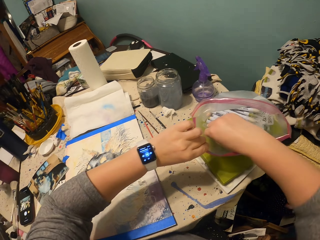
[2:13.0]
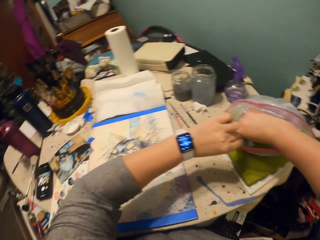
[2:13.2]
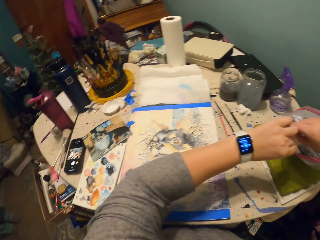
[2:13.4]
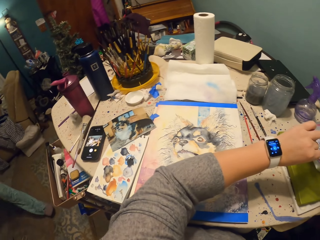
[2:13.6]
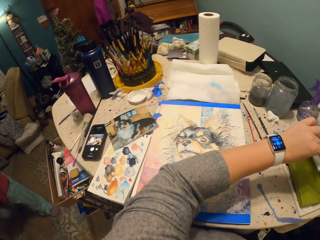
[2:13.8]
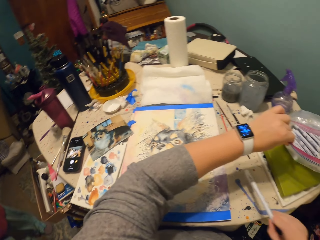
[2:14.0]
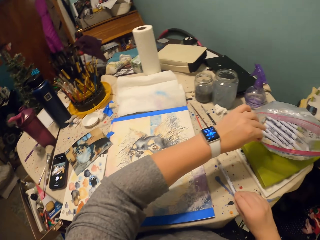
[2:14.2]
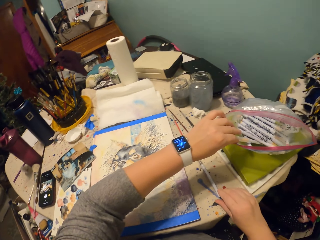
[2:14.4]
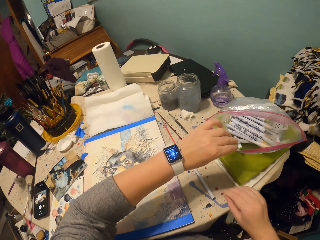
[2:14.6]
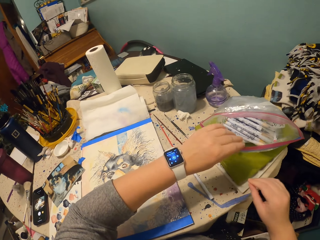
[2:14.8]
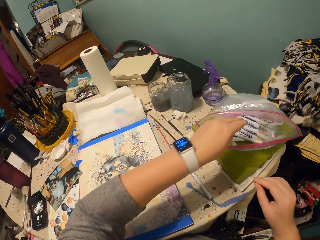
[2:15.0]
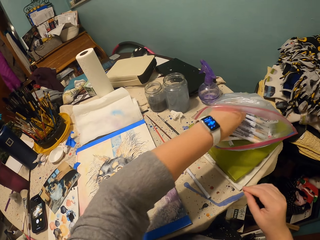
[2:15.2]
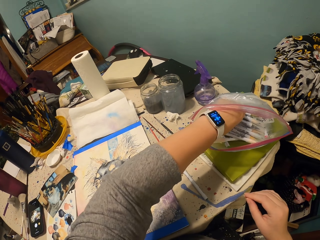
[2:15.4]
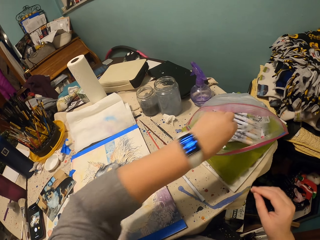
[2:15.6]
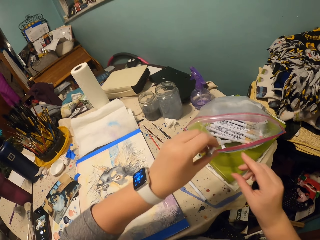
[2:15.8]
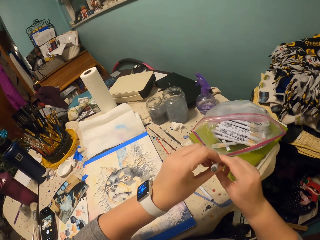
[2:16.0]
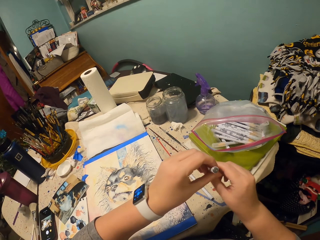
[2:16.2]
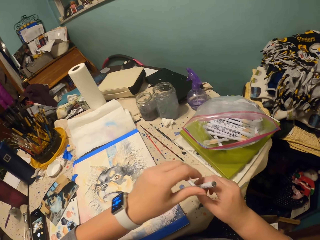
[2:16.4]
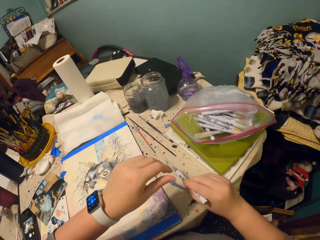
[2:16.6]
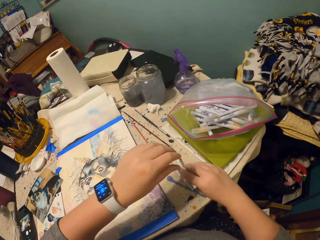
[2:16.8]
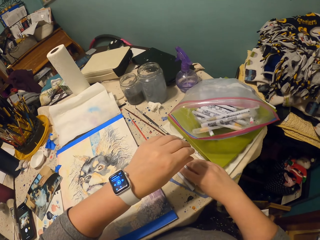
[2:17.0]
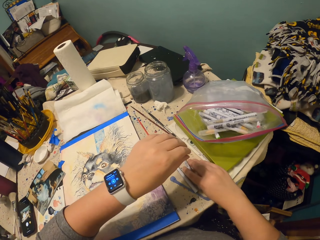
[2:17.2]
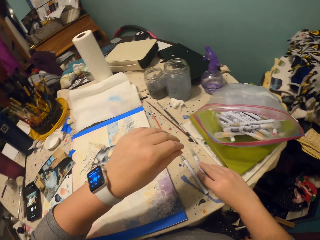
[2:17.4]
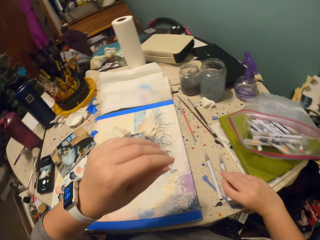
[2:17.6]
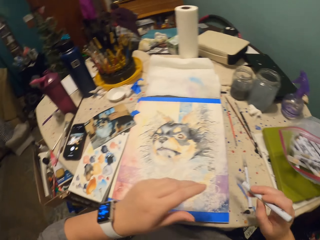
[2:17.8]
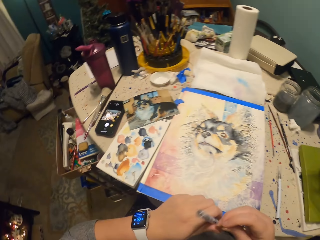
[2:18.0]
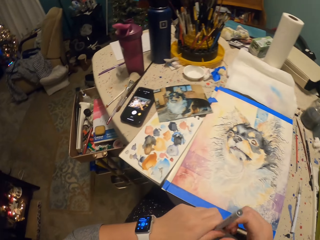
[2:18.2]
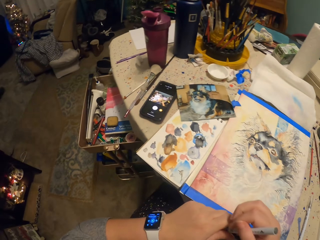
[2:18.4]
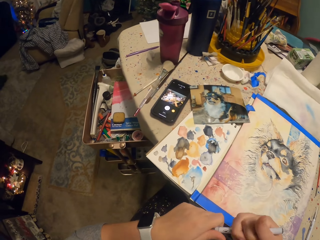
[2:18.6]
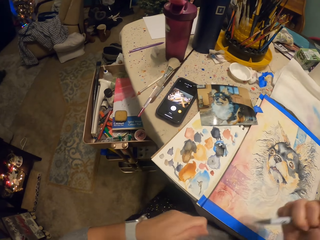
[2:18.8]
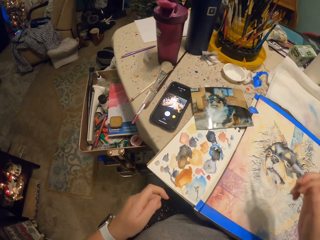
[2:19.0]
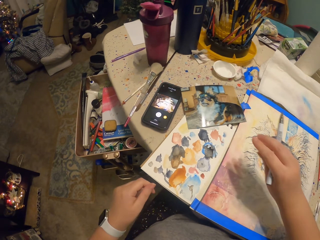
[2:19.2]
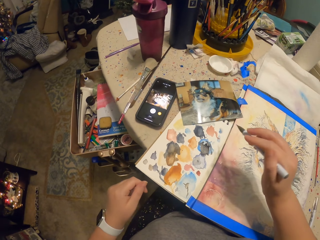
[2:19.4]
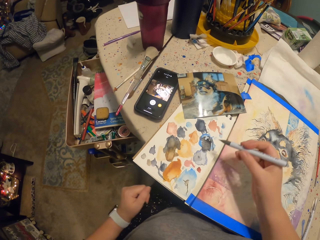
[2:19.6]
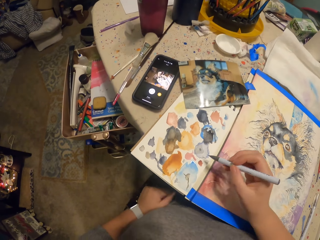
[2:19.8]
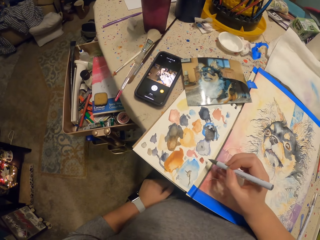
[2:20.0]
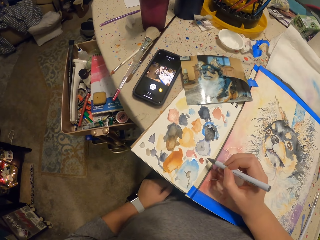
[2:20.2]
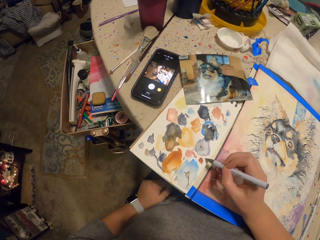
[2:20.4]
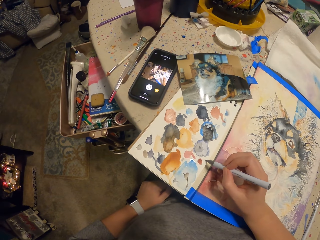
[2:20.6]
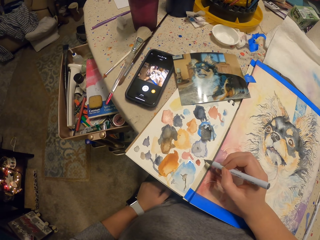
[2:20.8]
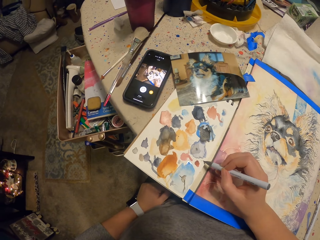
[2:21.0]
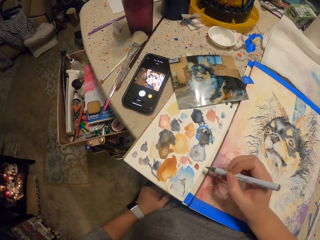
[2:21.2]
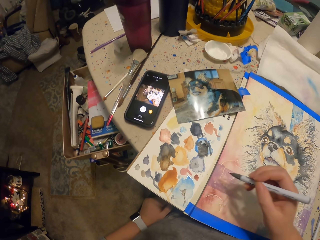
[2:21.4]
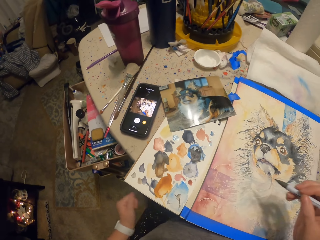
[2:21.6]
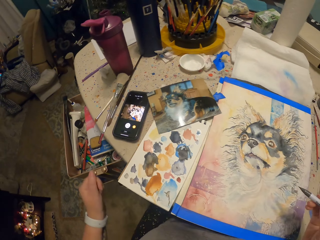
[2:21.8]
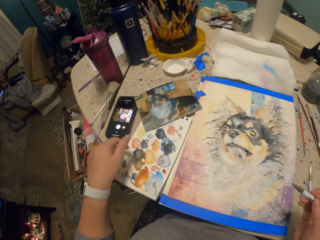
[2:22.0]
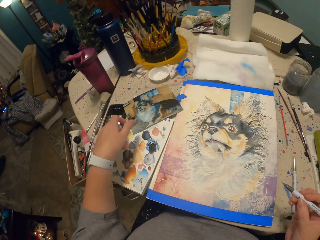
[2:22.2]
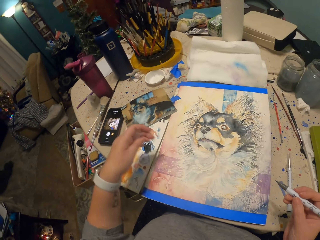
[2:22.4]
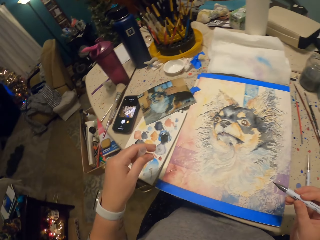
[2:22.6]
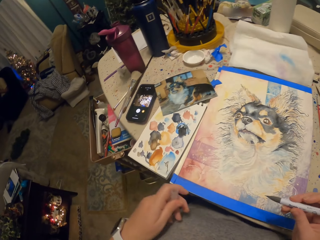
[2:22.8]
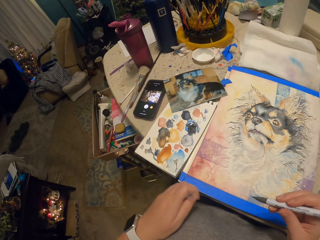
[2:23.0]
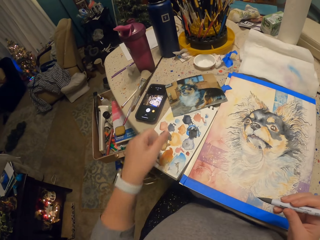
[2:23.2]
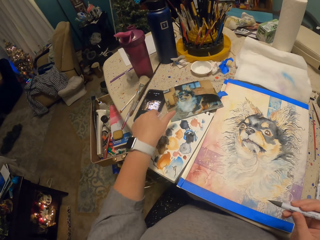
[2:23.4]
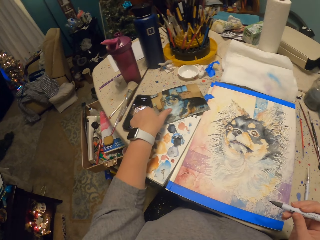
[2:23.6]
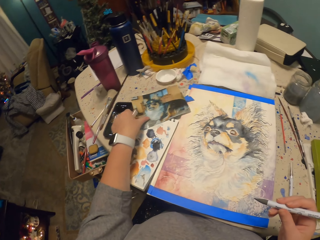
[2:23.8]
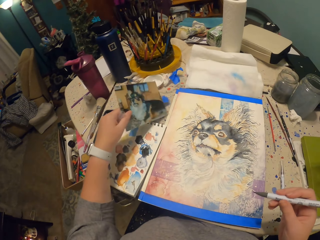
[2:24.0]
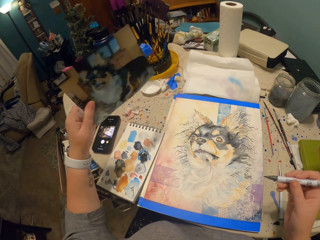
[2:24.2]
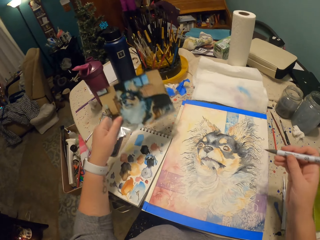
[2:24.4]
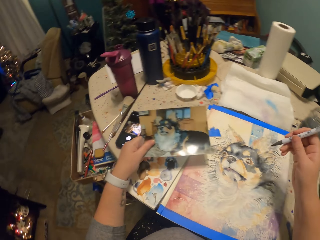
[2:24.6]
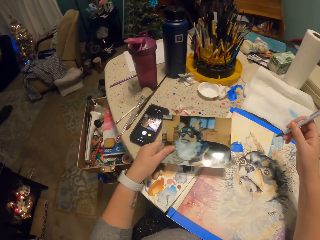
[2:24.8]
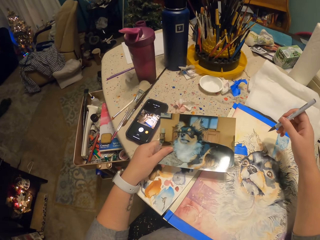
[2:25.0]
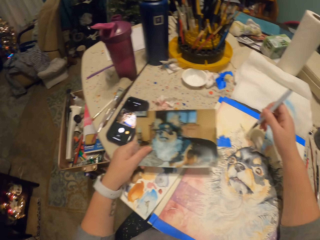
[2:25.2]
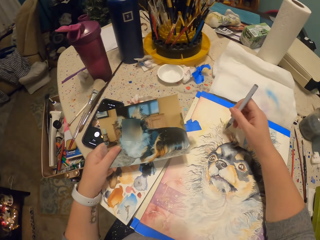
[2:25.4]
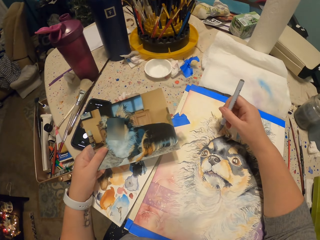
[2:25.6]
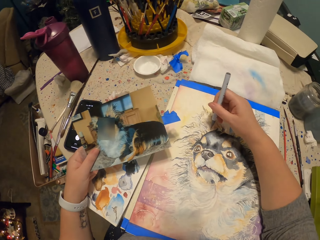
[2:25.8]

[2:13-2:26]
The camera wearer opens the polythene bag. They pick up a drawing pencil or pen from the polythene bag. They drop the pen on the table. They pick up the drawing pencil from the polythene bag with the left hand. They shift the pen to the right hand. They hold the drawing pencil with both hands. They hold the pen on the table. They put the drawing pencil on the painting table. They lift the pen from the table. They open the pen lid. They write on the paint board with the pen. They draw on the paper. They move a hand over the table. They touch on the phone. They pick up the paper with a drawing picture on the table.

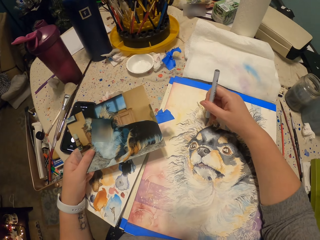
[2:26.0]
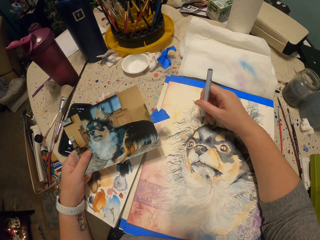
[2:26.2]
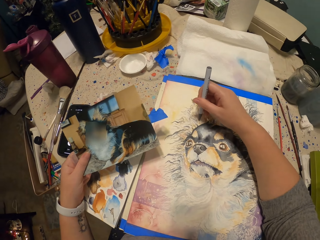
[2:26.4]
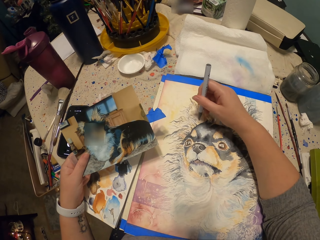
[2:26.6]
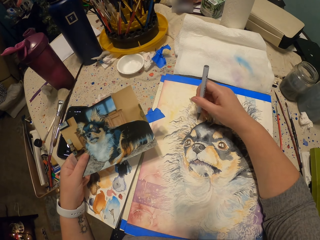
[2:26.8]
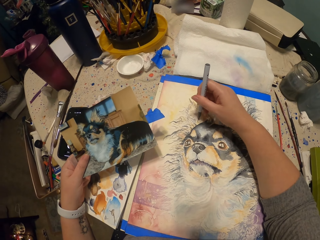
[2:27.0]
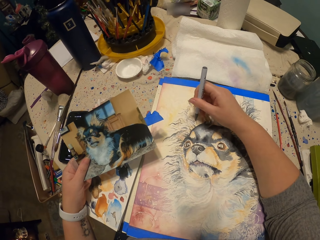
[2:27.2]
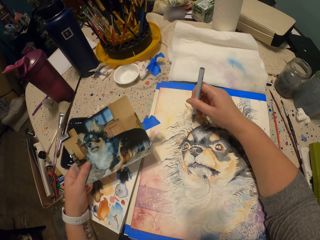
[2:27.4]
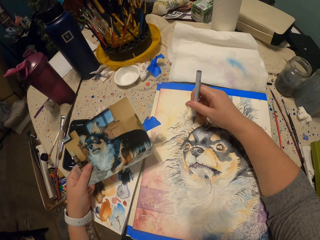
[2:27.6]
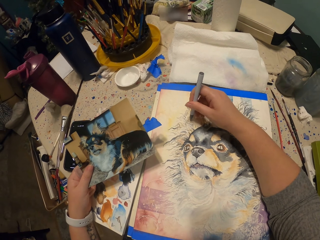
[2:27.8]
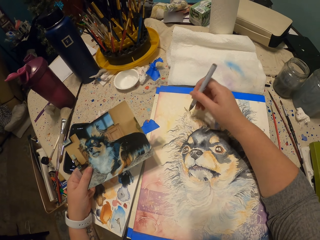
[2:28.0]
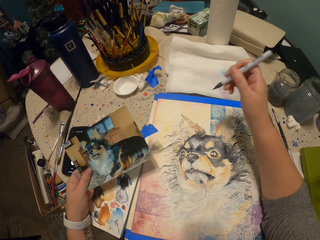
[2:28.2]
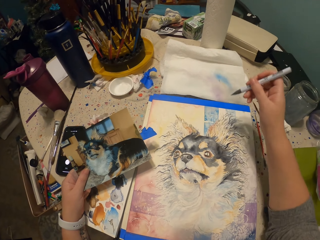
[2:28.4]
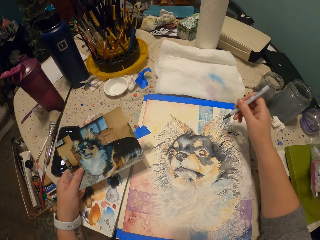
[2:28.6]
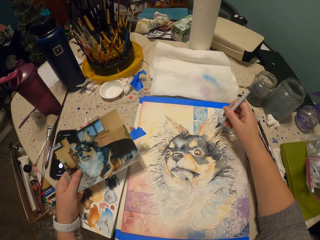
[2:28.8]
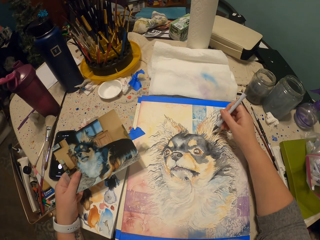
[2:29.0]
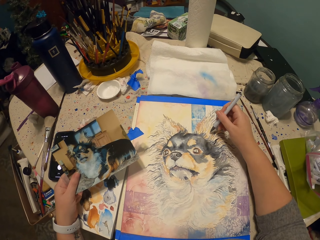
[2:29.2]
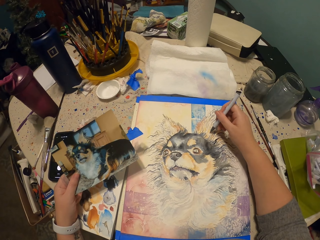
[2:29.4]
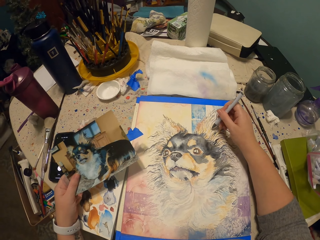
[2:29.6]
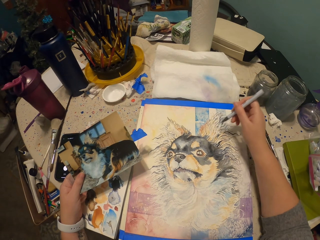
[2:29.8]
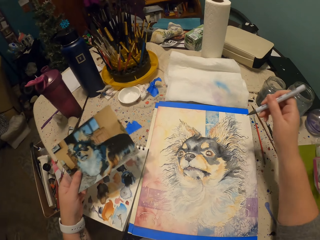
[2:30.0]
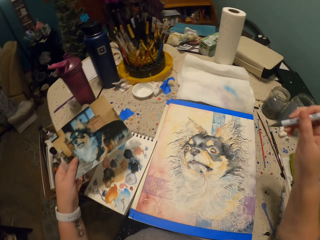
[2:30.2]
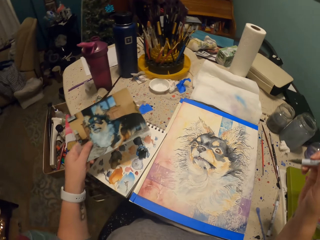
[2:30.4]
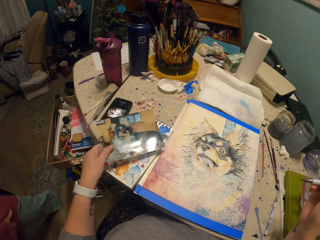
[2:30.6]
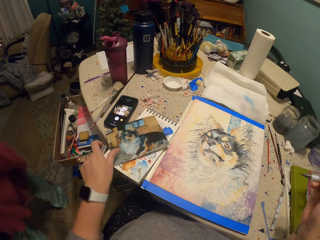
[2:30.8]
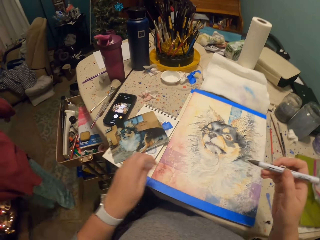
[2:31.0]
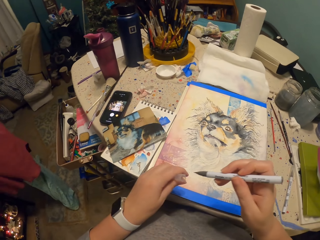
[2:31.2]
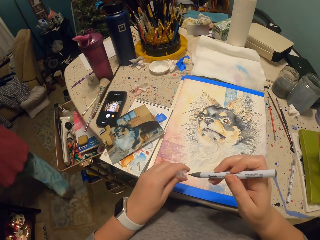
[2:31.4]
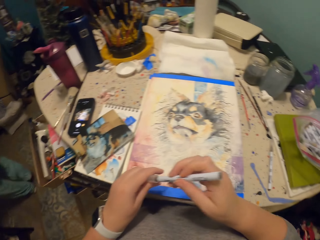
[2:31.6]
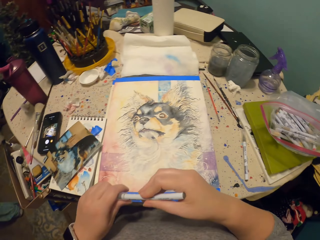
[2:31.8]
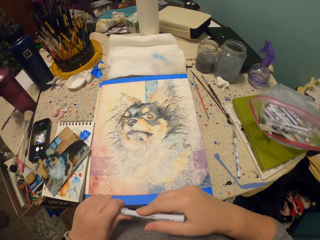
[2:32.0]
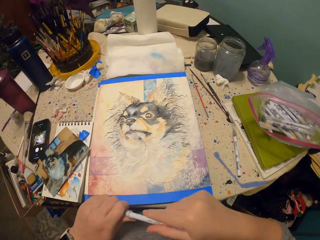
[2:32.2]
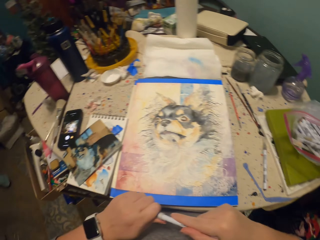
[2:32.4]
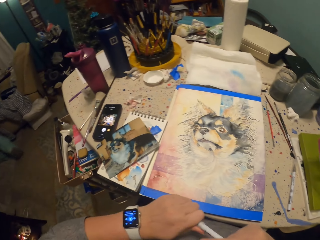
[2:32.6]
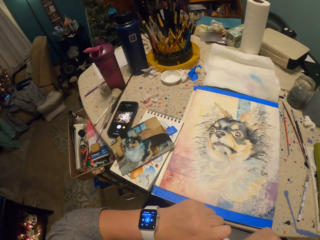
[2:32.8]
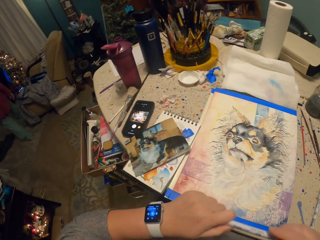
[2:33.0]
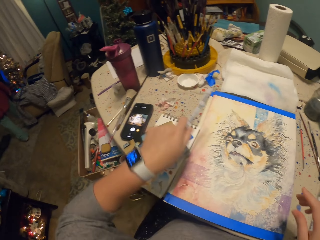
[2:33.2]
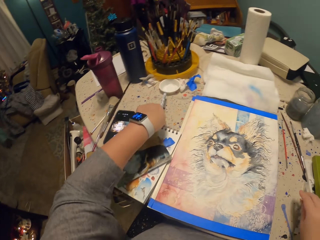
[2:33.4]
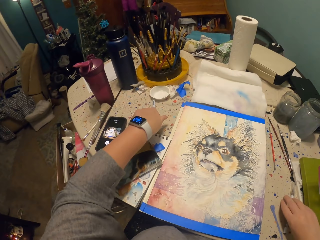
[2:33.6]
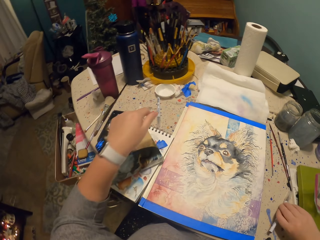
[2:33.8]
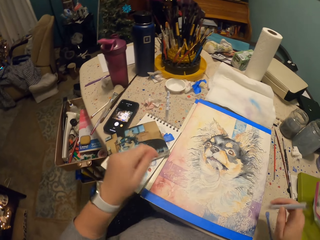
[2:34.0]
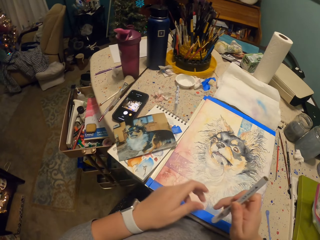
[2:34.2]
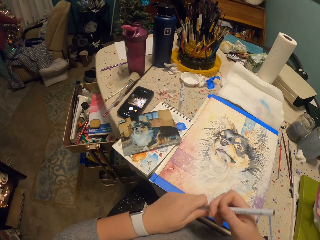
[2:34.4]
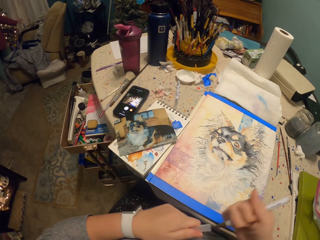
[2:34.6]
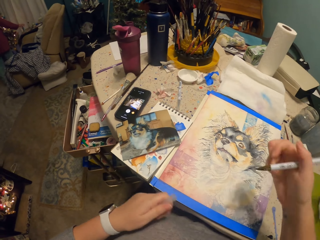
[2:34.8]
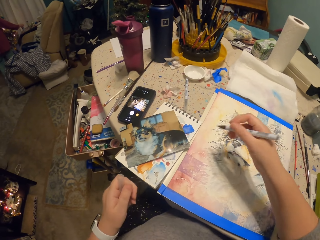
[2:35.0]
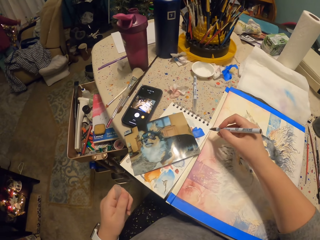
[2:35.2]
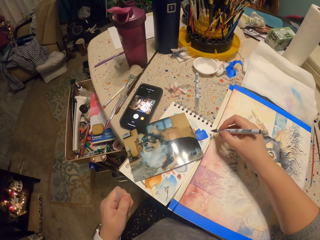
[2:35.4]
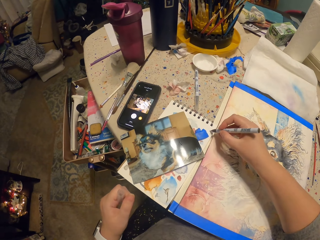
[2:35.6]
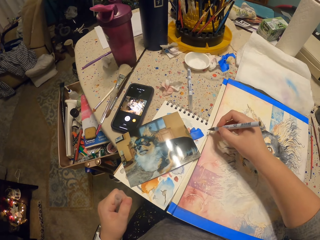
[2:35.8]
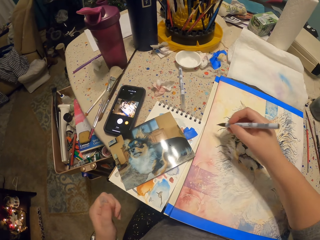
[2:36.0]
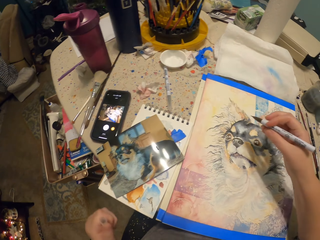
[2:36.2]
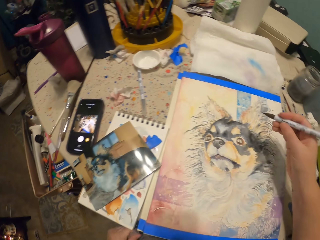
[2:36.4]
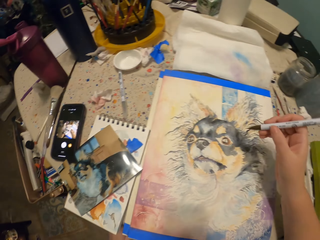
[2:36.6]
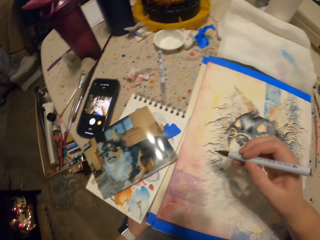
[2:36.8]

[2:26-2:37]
The camera wearer paints a painting on the painting paper with a pen. They raise a hand. They raise a hand again. They draw on the painting. They drop the paper with a drawing picture on the table. A man walks around. The camera wearer covers the painting pen with its lid. They drop the pen on the table. They pick up another pen on the table. They open the pen lid. They draw on the painting. The man picks up something. The camera wearer writes on the paint board with the pen. They move a hand with the pen over the drawing paper.
